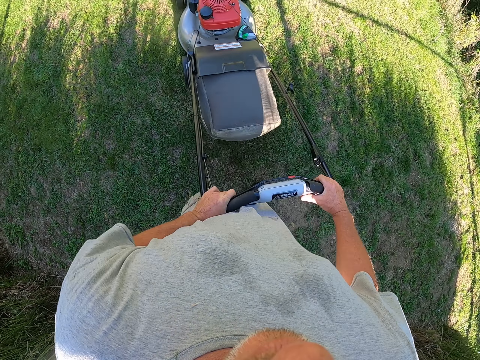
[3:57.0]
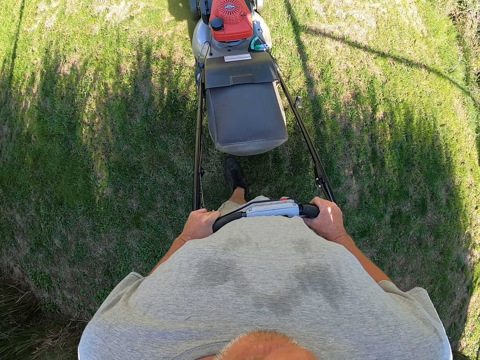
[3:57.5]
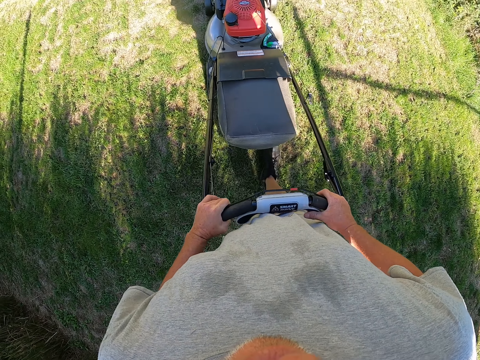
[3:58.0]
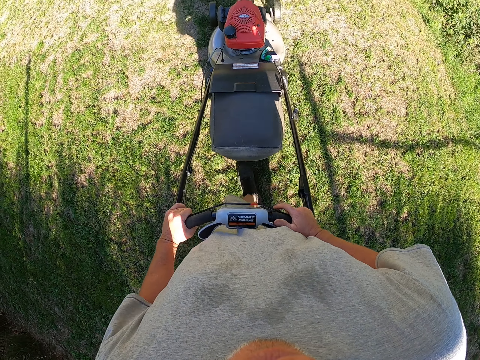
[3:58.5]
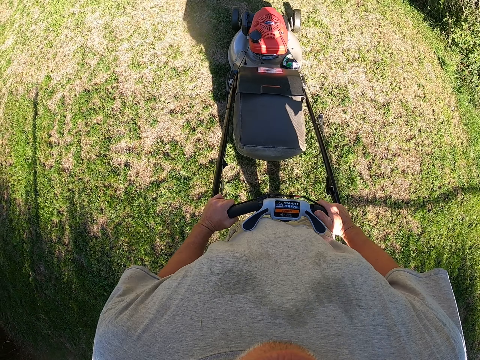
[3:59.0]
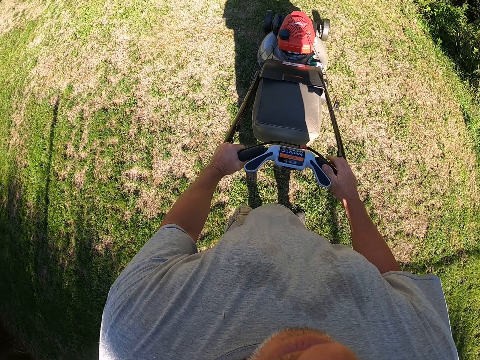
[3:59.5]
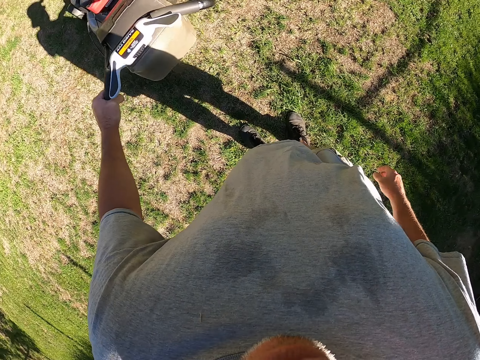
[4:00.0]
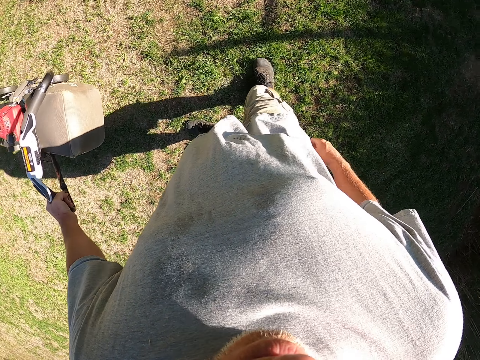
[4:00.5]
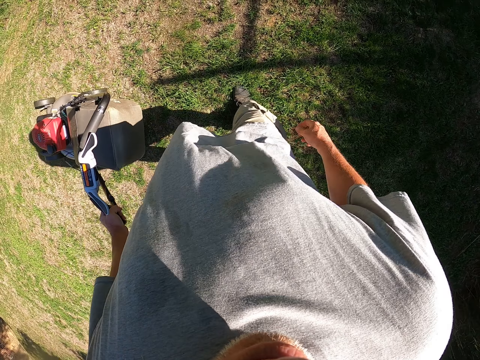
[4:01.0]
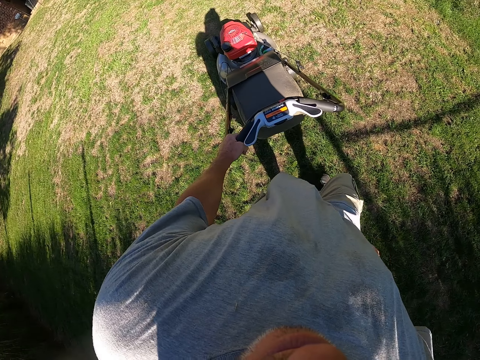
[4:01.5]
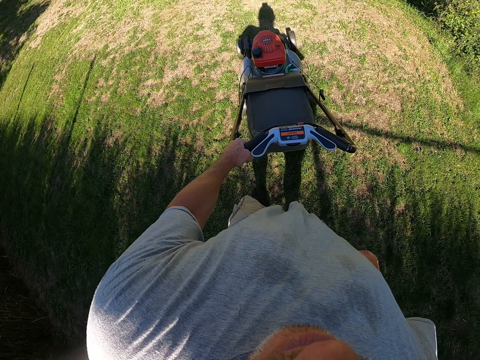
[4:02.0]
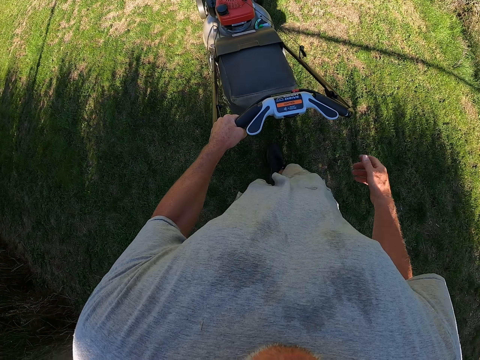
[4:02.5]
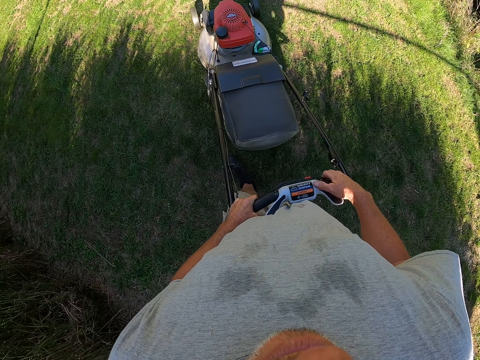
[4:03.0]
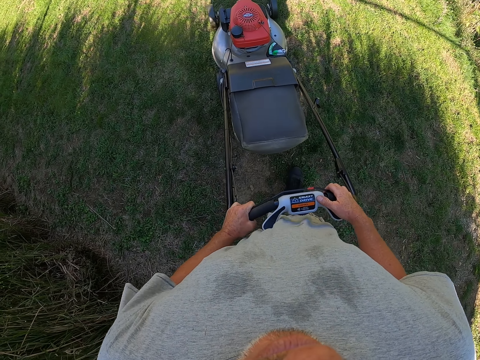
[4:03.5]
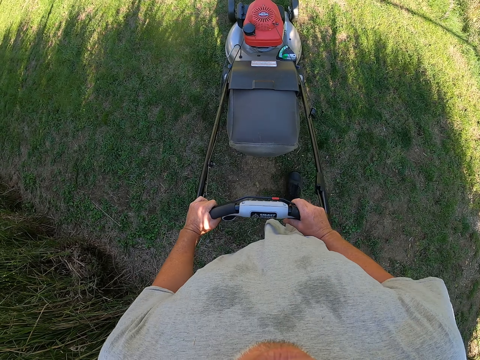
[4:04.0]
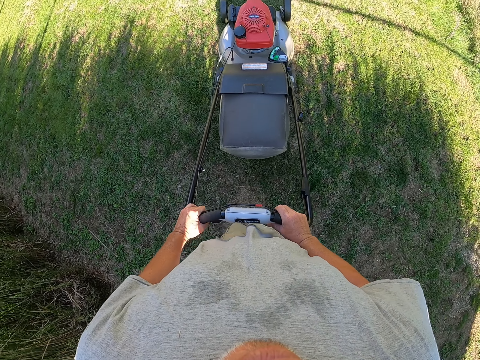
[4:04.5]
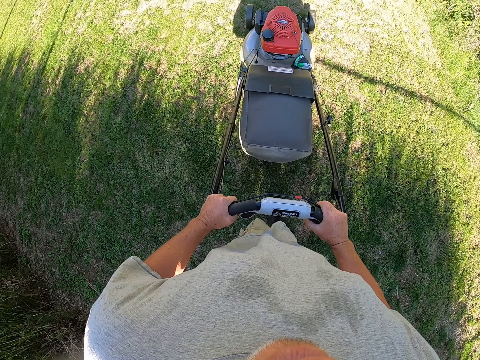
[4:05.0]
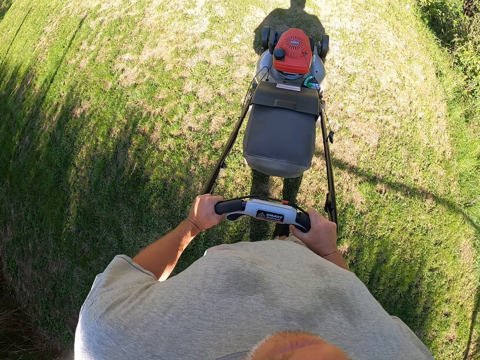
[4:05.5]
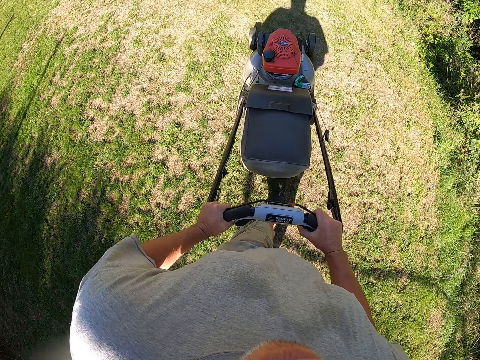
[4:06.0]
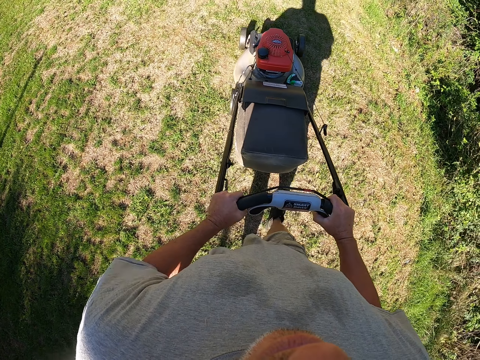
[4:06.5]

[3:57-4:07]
The camera wearer looks around the field. They cut grasses with a lawn mower on the field.

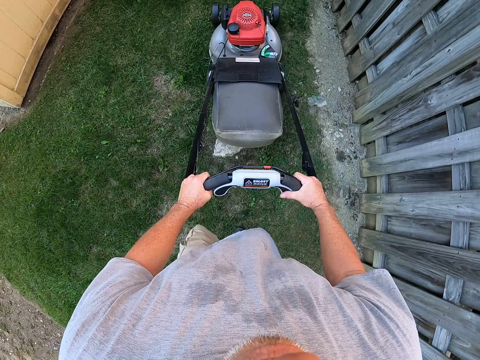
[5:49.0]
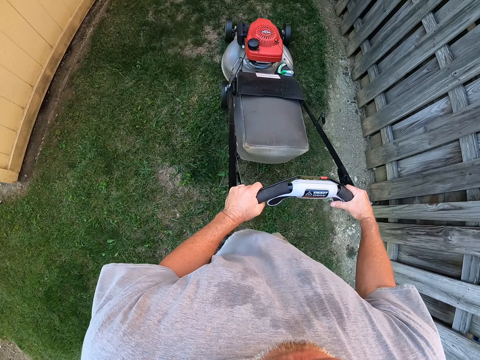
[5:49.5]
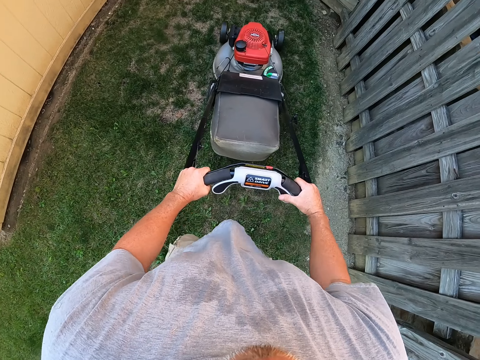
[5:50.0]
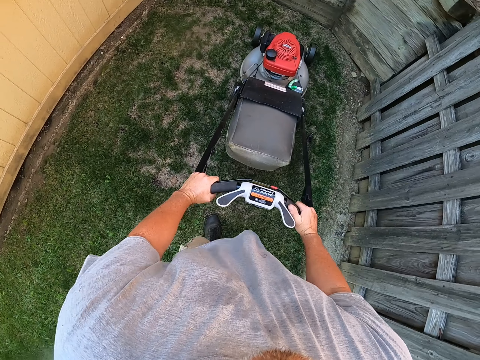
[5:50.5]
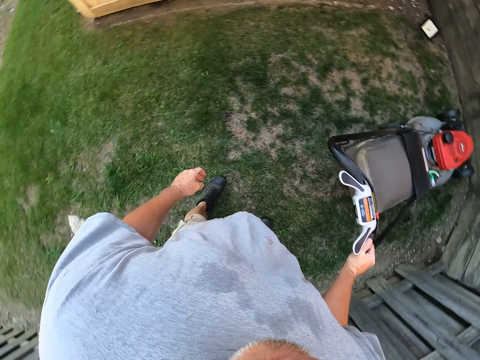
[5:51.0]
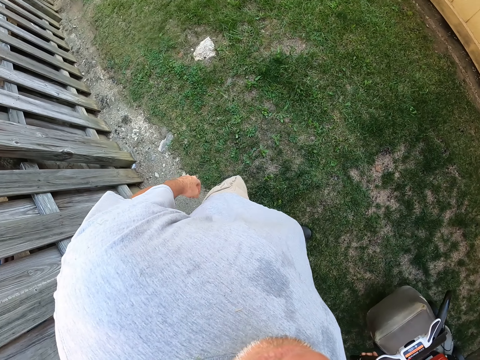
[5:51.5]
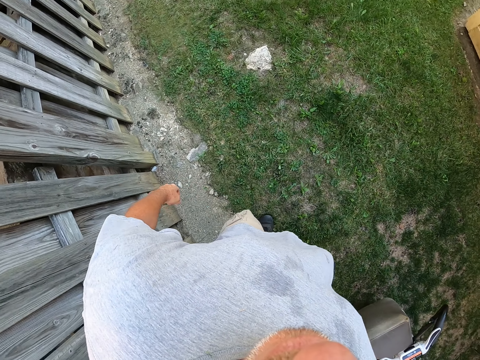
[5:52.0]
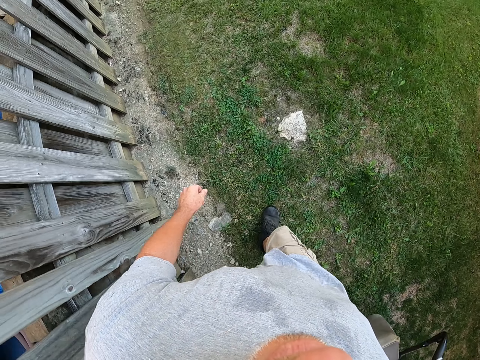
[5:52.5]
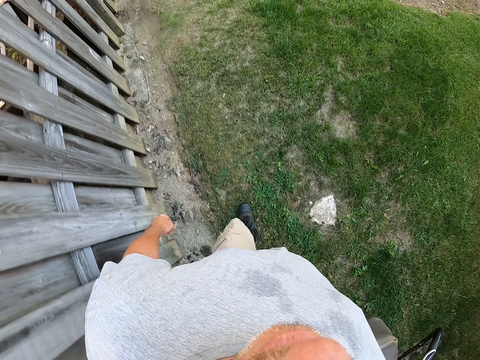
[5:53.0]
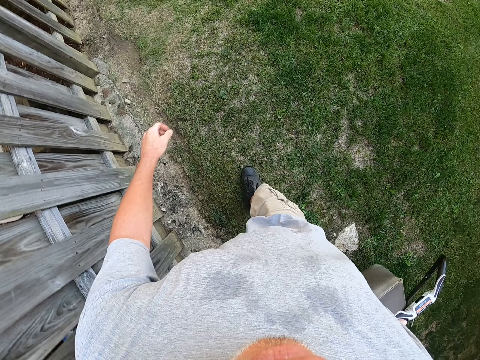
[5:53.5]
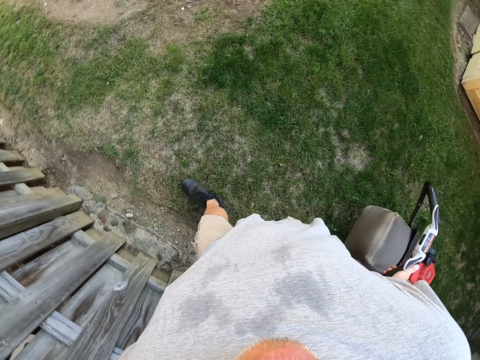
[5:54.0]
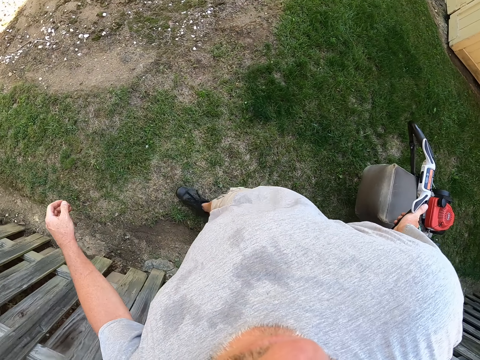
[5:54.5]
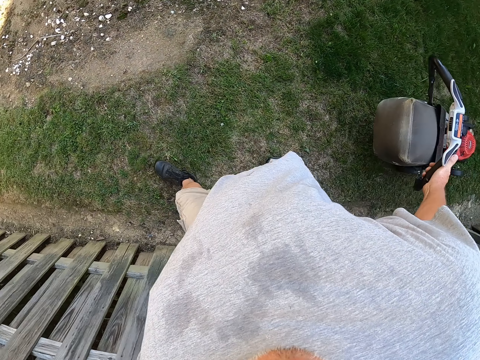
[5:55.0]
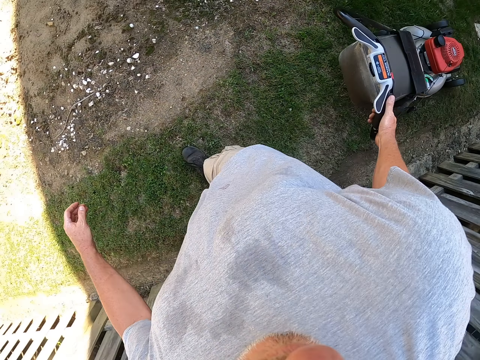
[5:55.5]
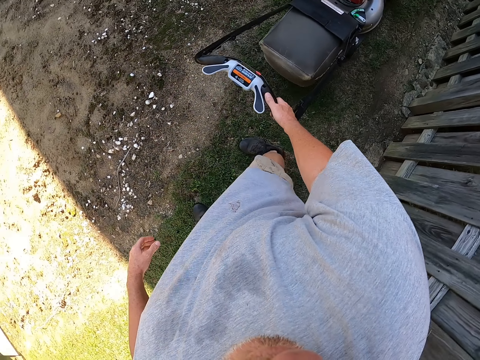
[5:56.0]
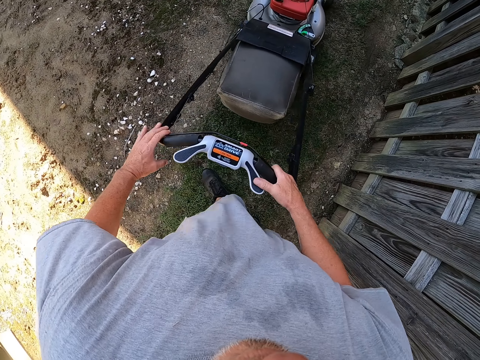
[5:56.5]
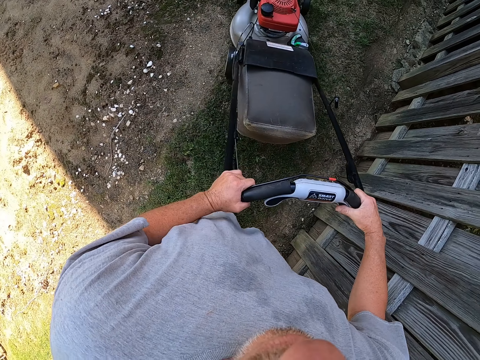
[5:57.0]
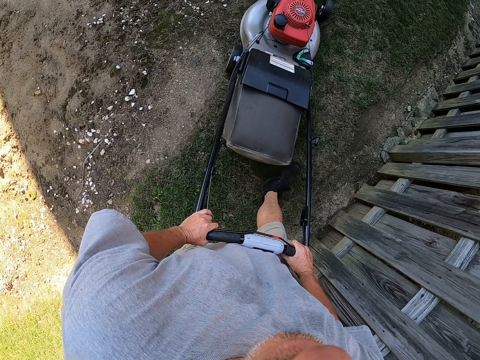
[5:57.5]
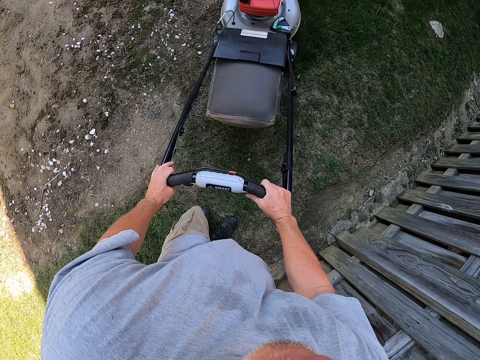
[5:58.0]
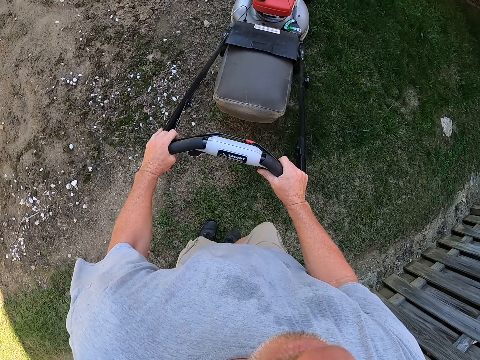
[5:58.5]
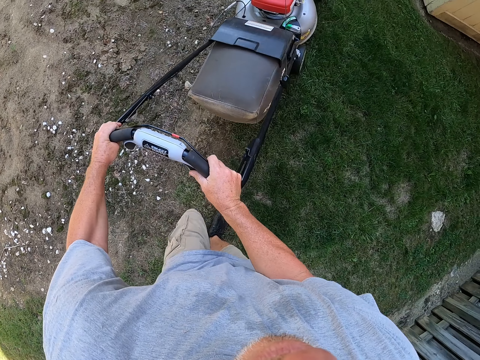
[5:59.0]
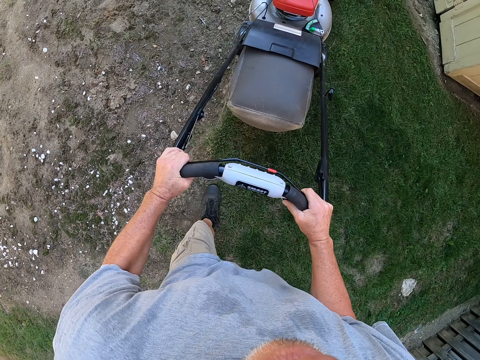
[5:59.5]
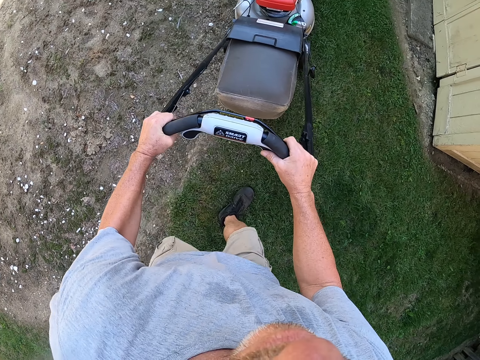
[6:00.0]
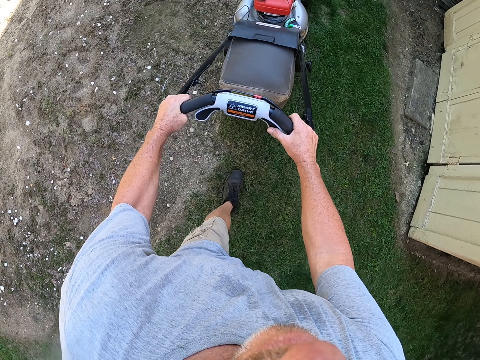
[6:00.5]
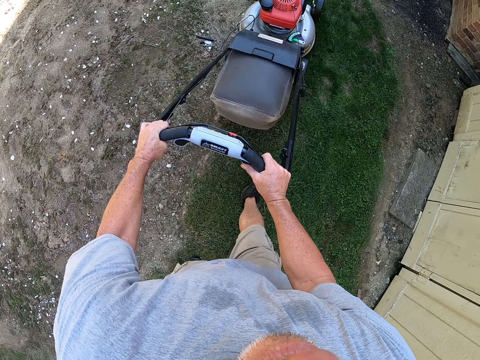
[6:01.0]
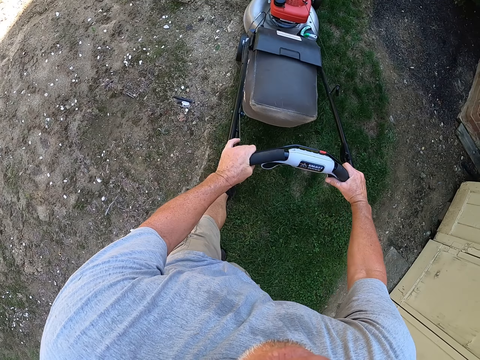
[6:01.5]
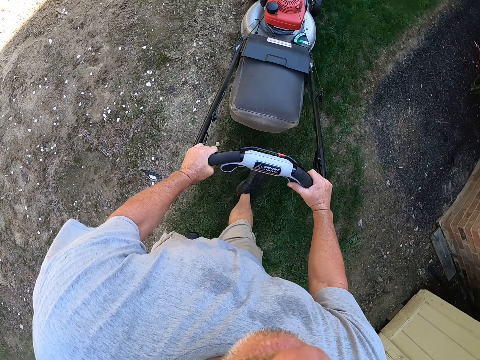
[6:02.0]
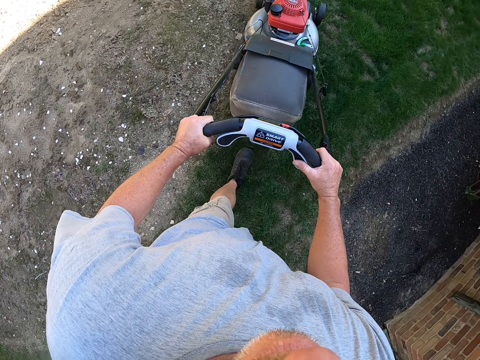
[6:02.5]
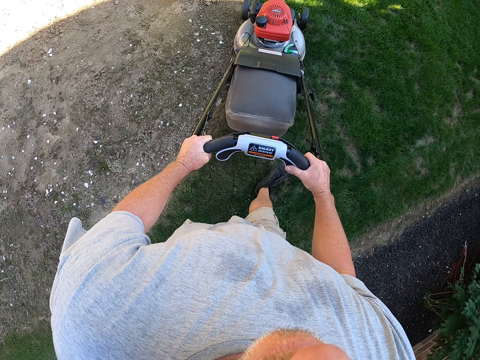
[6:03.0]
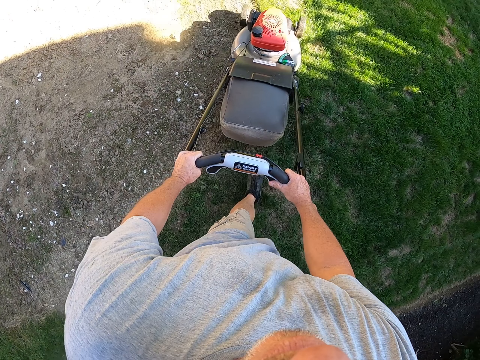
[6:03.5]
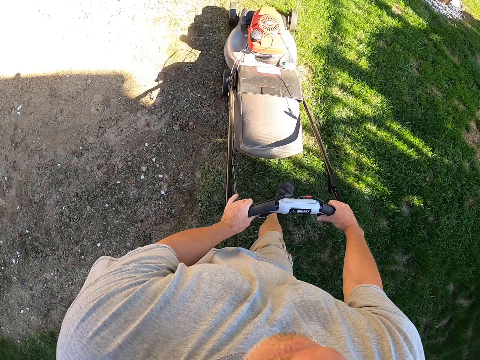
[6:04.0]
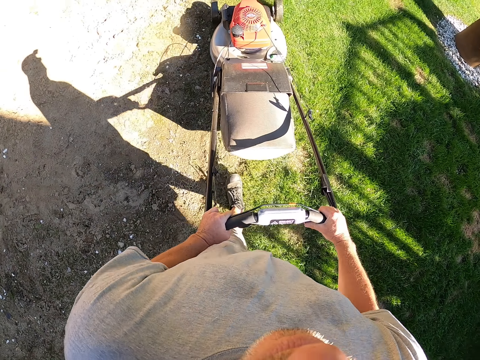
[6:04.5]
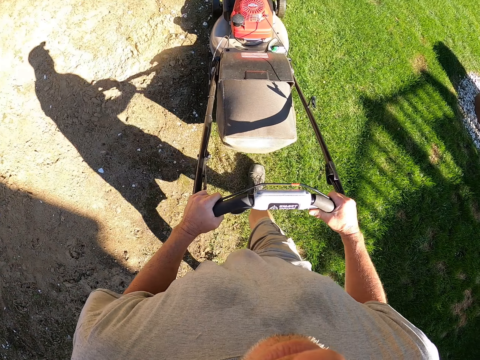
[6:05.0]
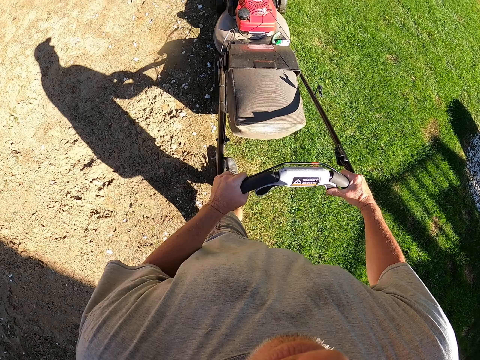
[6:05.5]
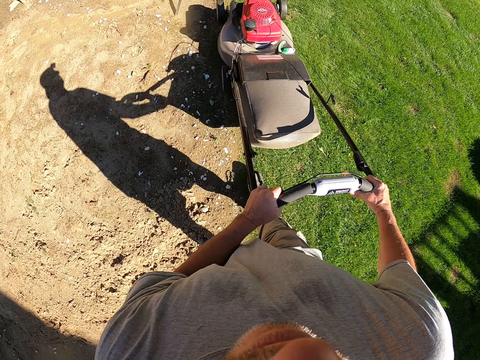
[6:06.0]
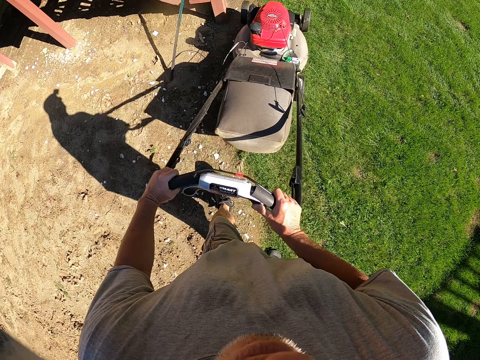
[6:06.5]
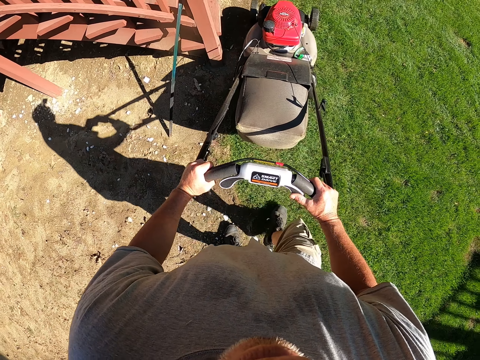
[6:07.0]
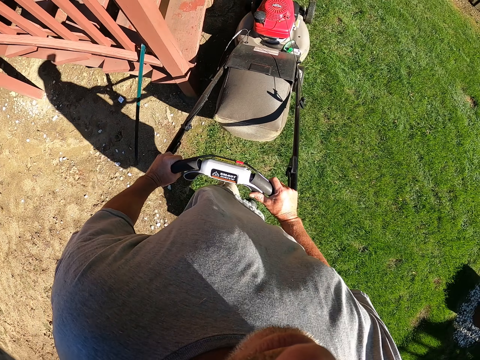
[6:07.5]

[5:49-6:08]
The camera wearer holds the lawn mower with one hand. They move the lawn mower with the right hand. They hold the lawn mower with both hands. They cut grass with the lawn mower.
